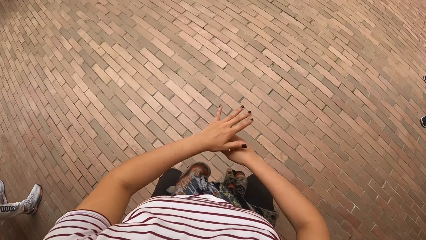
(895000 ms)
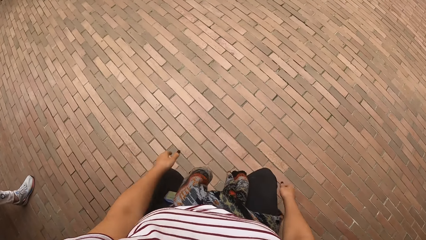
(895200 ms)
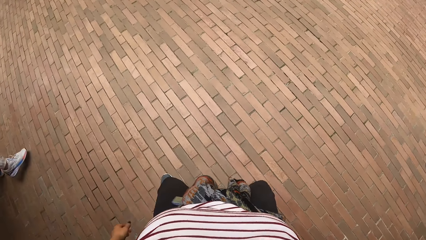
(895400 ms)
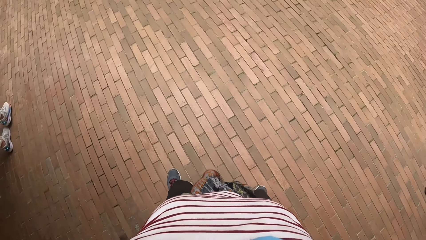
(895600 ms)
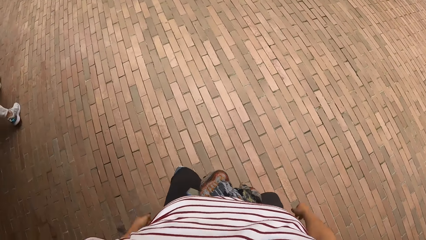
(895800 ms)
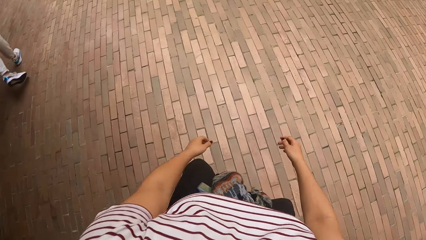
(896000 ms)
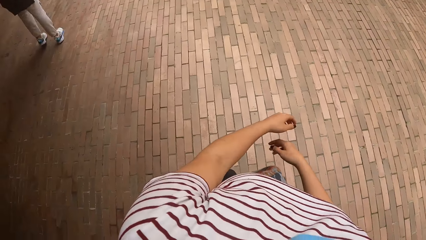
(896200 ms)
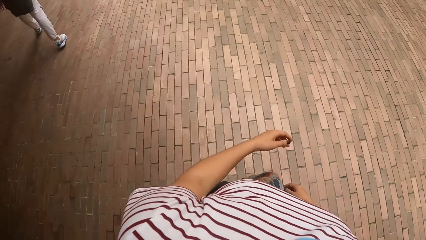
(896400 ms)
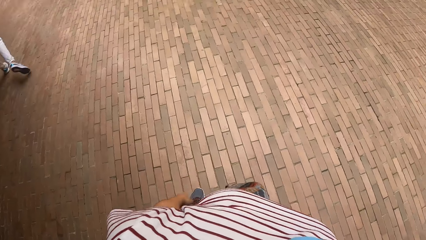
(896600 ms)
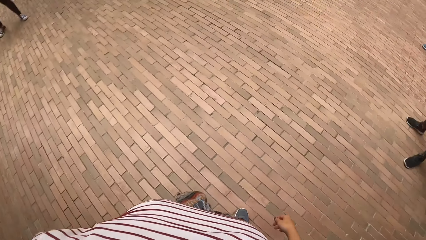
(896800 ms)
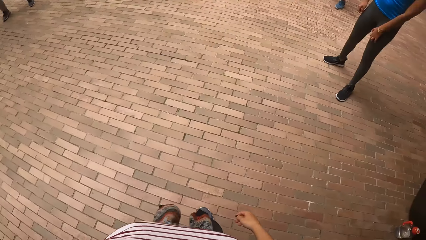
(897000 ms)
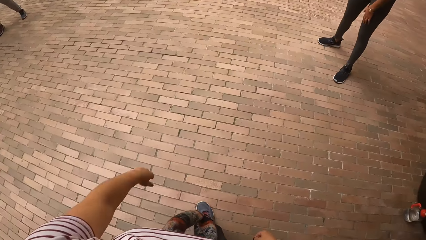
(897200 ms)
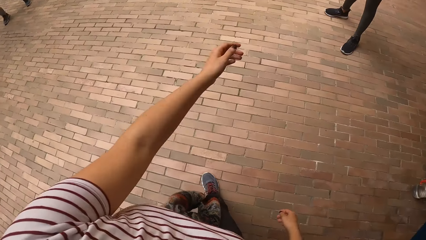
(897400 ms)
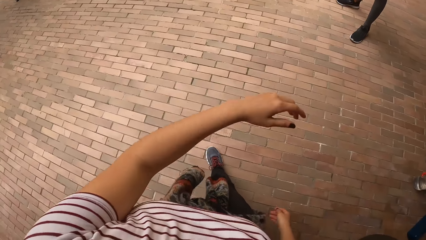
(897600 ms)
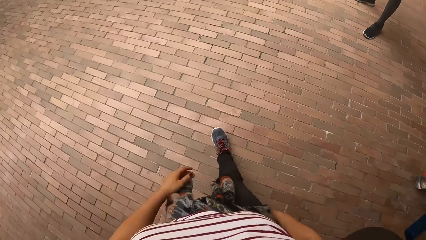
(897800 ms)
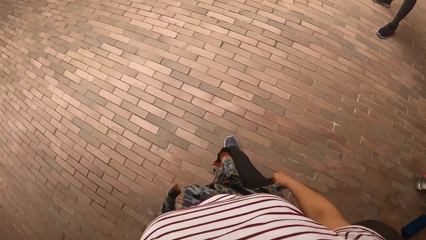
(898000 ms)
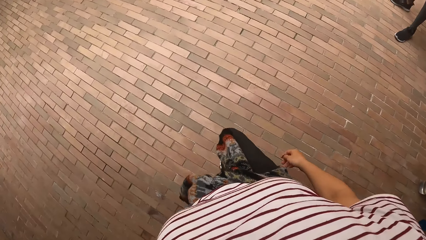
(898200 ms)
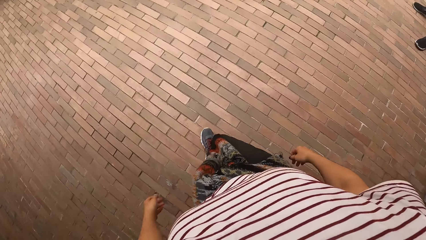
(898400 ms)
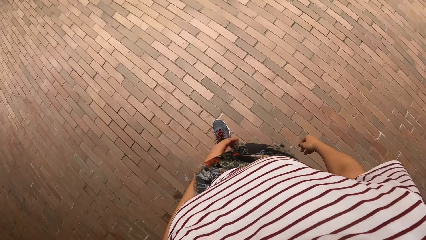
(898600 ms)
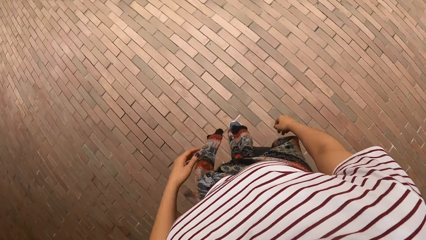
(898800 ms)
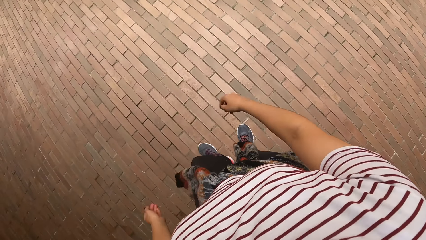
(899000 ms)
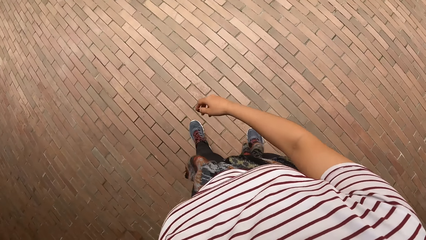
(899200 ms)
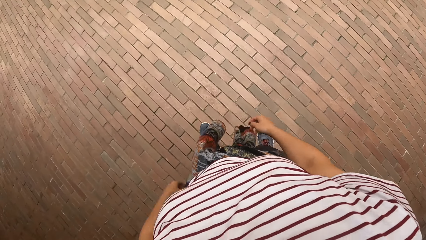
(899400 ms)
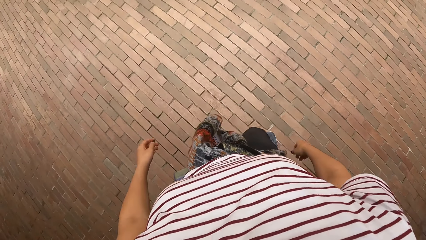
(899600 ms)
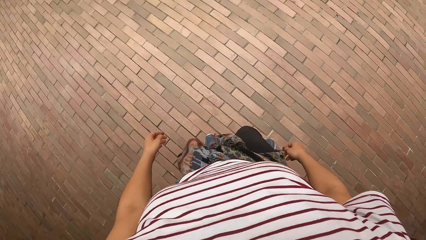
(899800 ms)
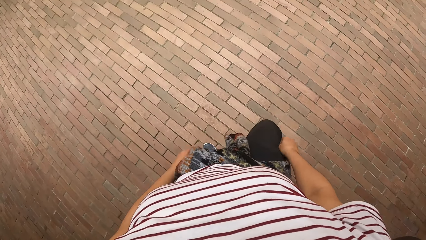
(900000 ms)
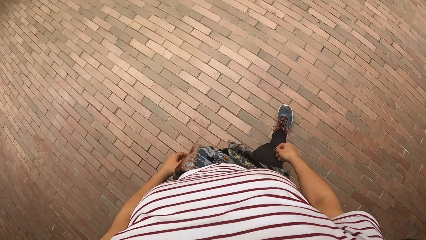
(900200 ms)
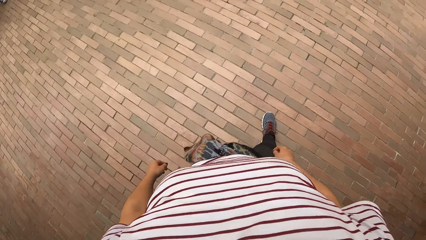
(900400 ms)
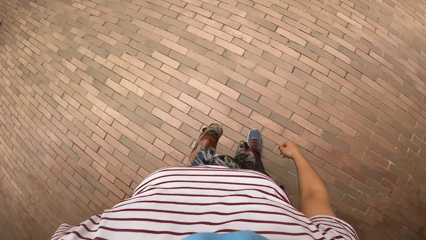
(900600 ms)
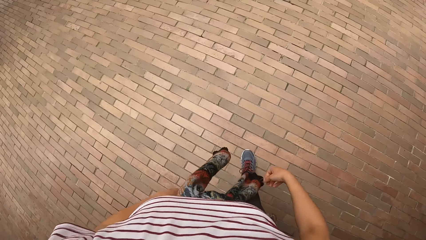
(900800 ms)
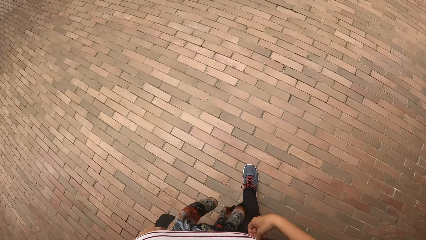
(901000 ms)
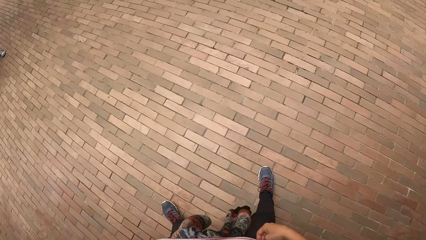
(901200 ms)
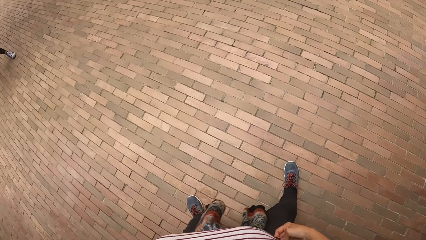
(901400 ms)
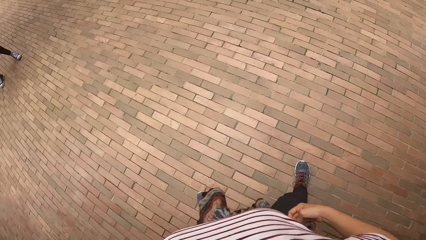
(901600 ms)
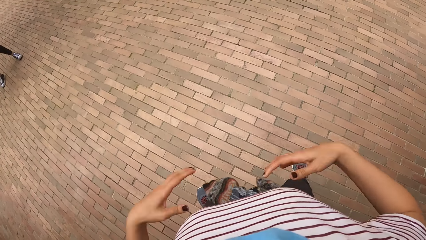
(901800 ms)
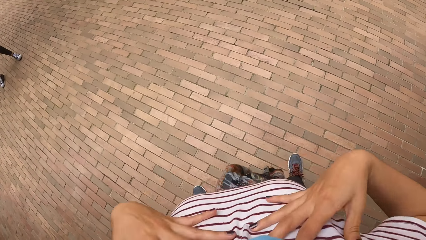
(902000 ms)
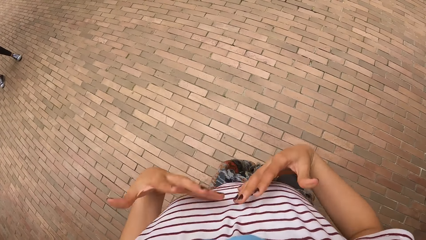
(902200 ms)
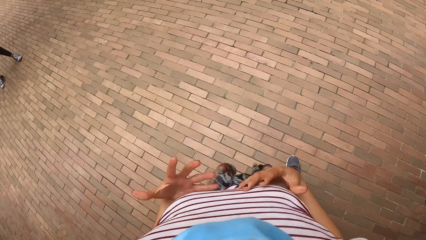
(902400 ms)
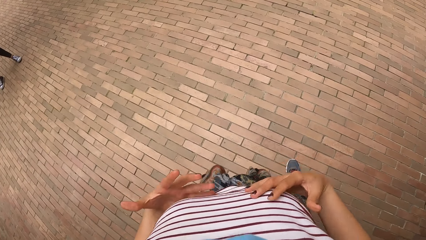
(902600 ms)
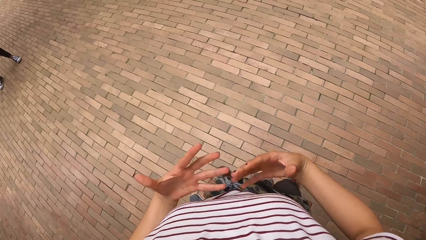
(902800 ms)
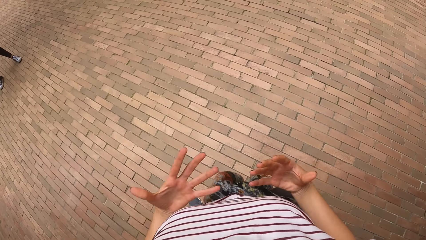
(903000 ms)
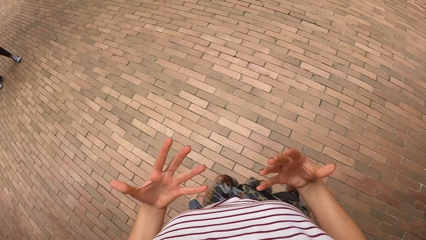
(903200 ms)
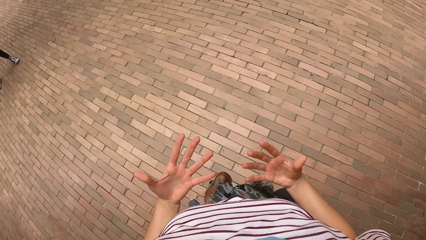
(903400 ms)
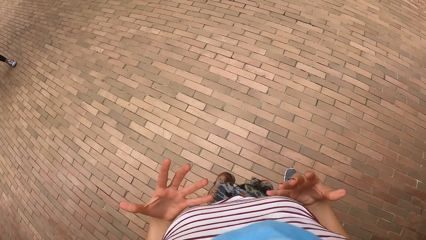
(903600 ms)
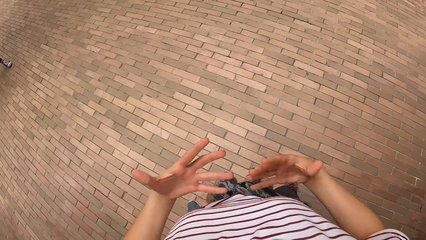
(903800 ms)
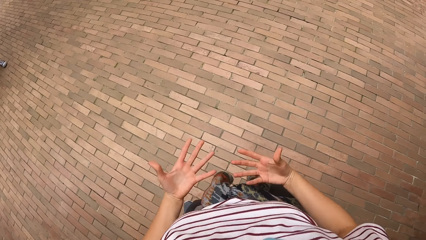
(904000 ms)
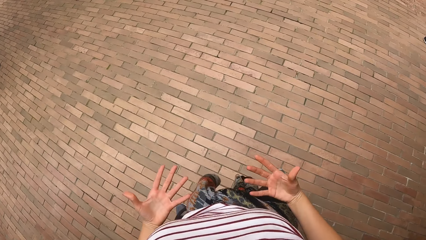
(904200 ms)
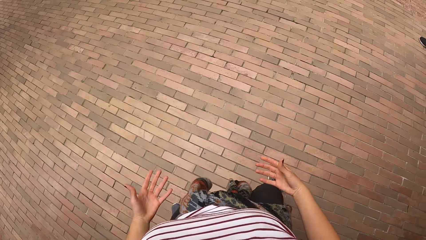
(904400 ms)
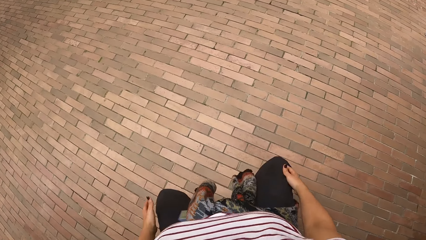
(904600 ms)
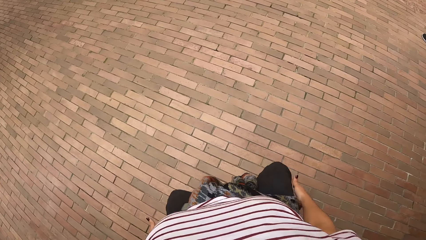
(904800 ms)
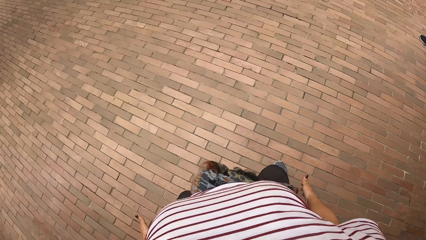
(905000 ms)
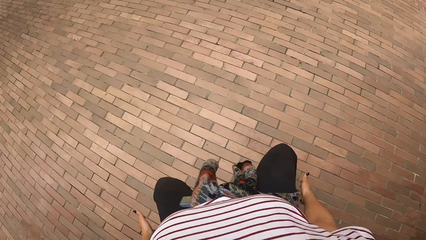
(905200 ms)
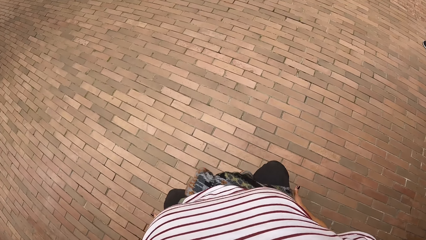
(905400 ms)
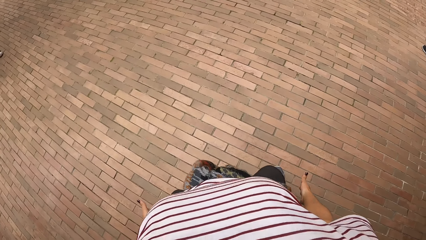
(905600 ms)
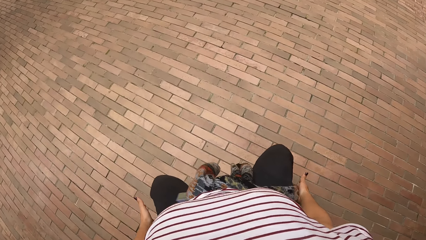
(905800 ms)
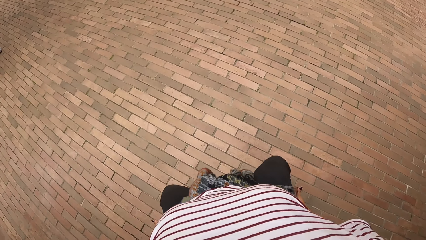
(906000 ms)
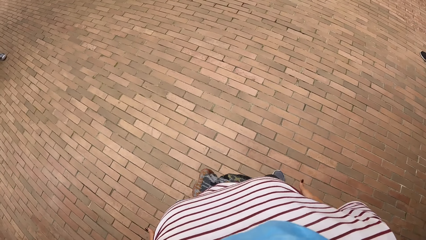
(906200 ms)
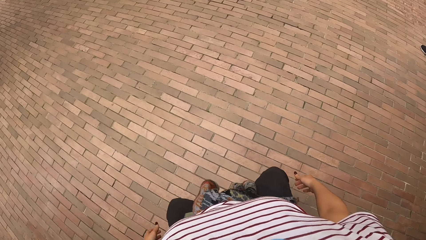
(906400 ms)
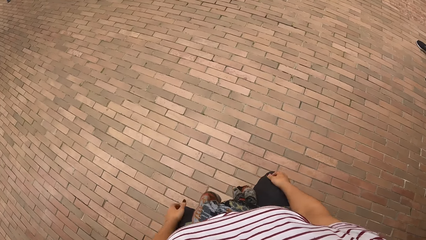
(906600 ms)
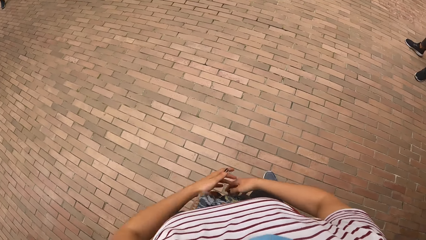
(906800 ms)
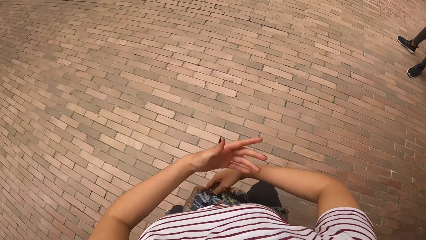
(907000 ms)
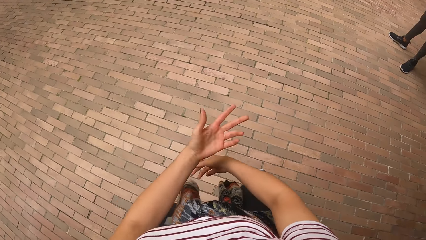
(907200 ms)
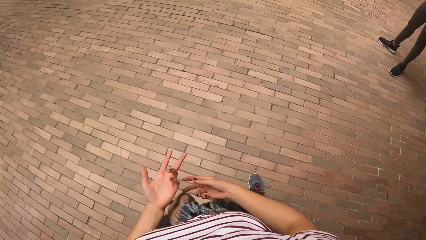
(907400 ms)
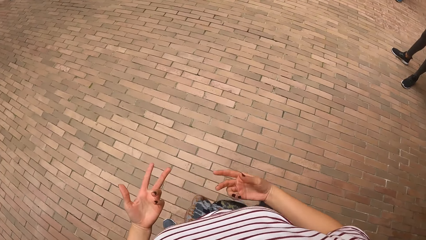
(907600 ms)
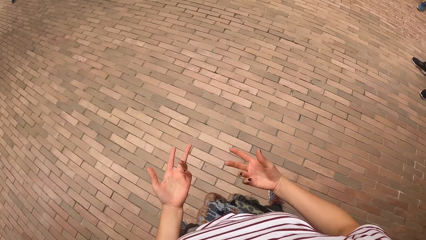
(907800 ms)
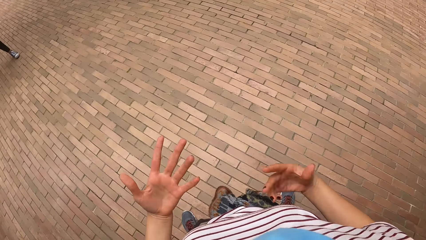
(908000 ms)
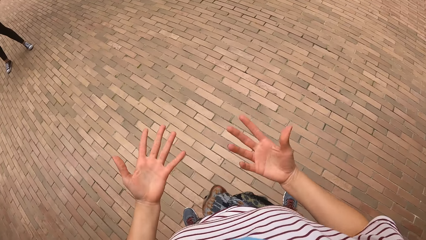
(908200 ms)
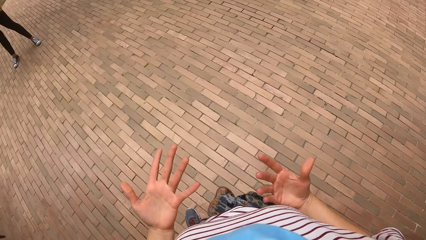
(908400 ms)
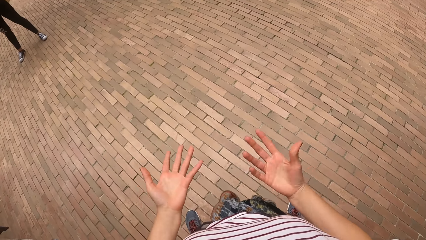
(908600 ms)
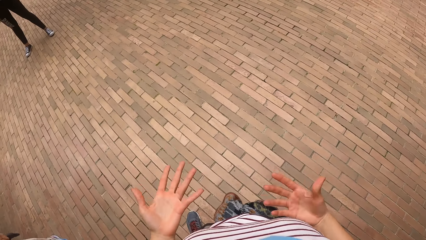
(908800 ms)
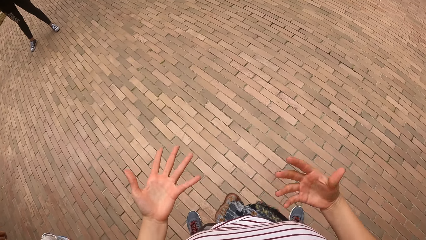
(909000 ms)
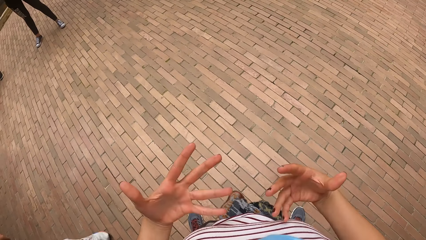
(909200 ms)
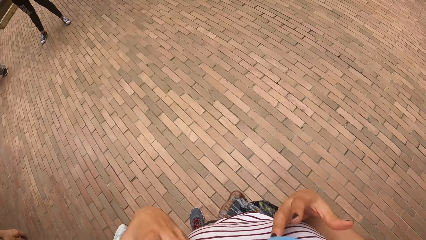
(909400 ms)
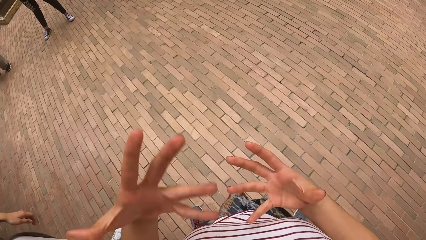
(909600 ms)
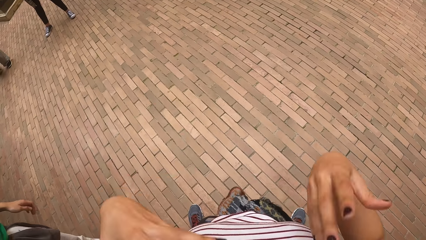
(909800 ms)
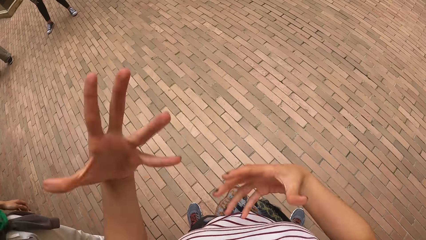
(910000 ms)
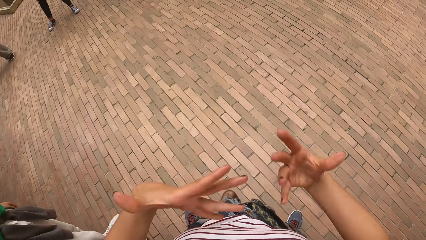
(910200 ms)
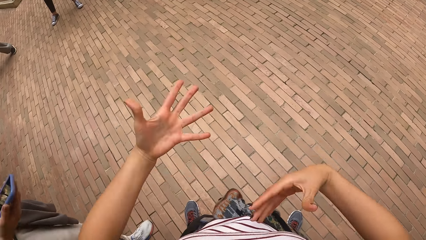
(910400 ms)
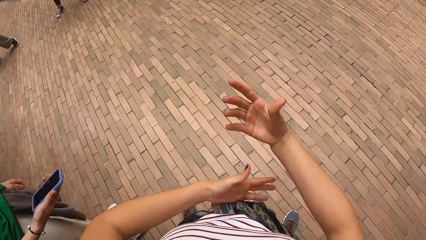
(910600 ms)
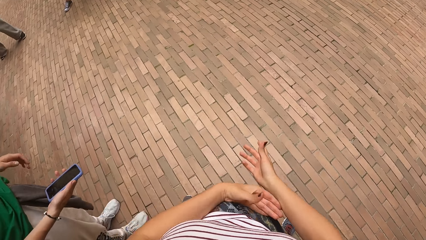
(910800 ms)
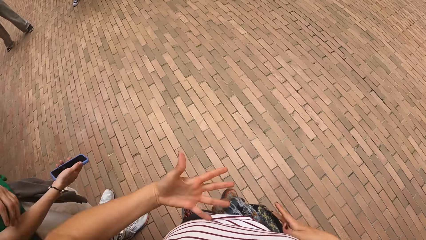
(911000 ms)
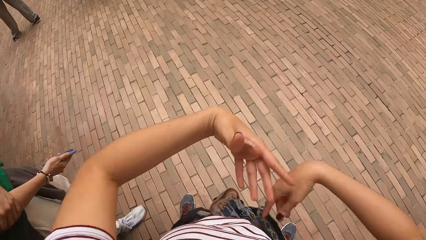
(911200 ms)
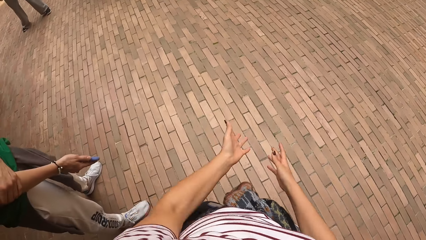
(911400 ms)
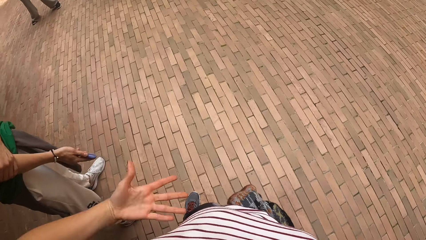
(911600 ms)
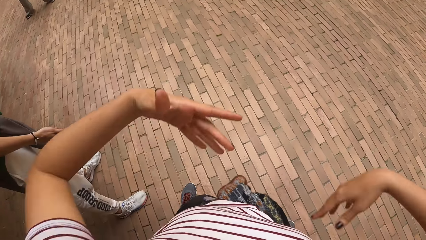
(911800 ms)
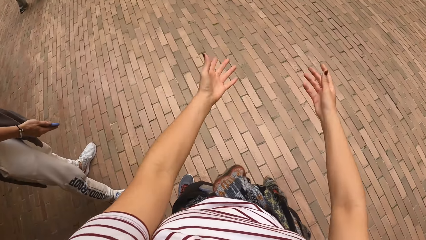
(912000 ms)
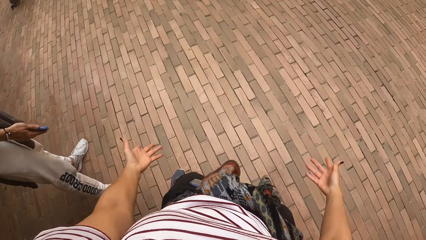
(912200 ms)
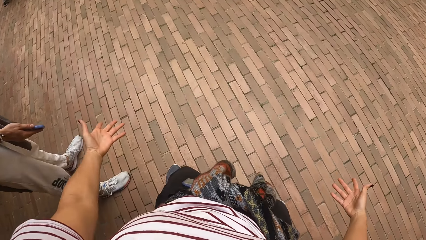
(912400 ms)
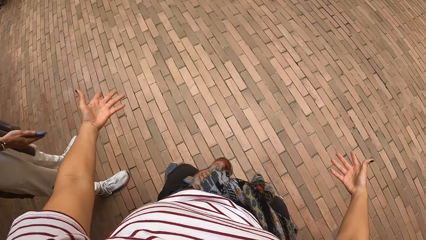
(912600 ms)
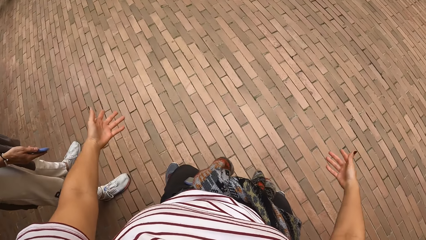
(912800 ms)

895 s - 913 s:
The camera wearer stops dancing in the building. They reposition a leg, move around, shake hands, dance in the building, and do exercise. They stop dancing in the building and sway hands. A person holds the other hand.
